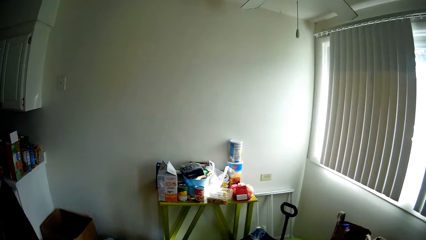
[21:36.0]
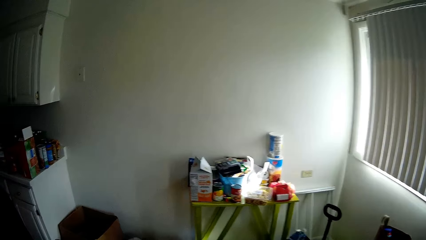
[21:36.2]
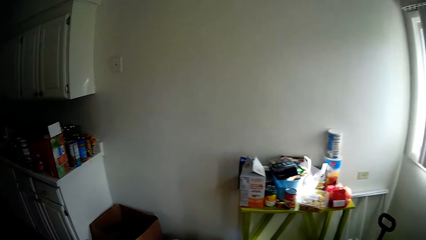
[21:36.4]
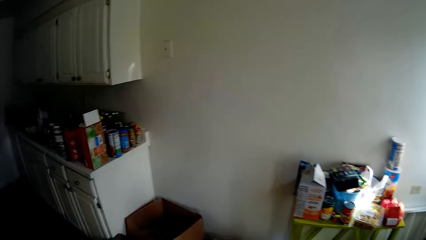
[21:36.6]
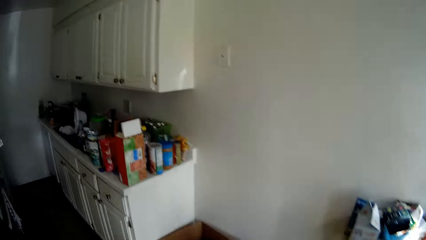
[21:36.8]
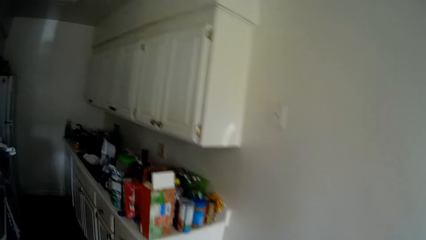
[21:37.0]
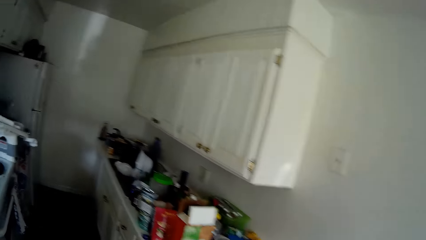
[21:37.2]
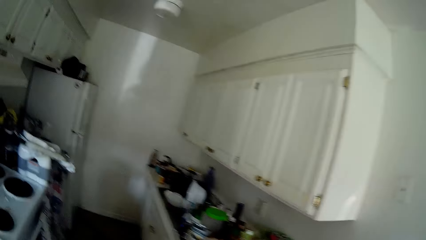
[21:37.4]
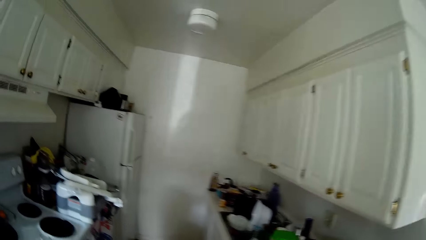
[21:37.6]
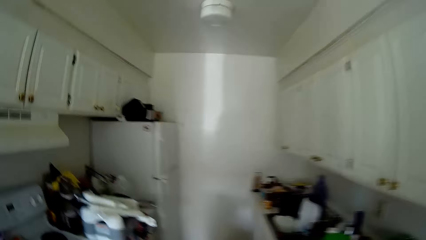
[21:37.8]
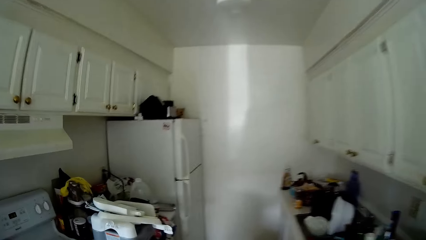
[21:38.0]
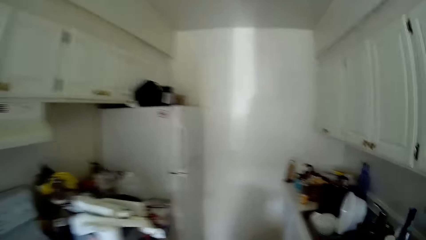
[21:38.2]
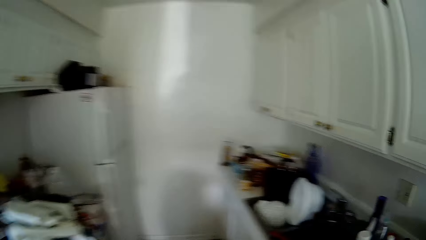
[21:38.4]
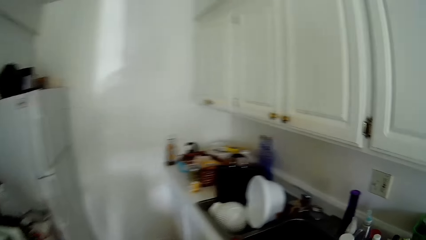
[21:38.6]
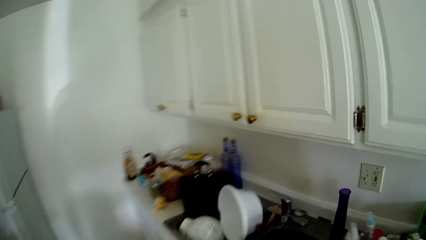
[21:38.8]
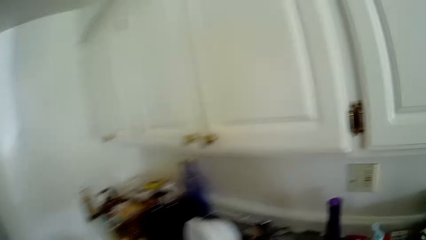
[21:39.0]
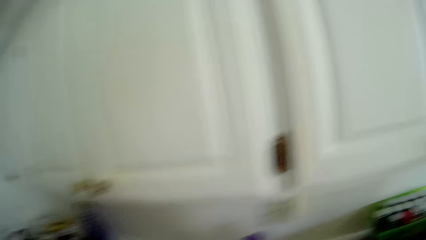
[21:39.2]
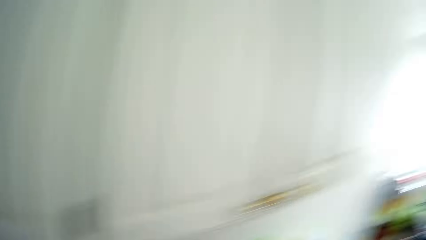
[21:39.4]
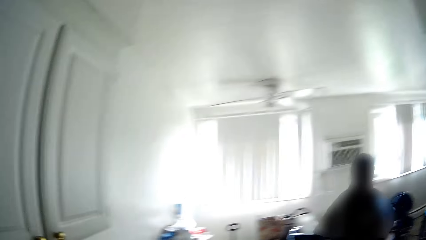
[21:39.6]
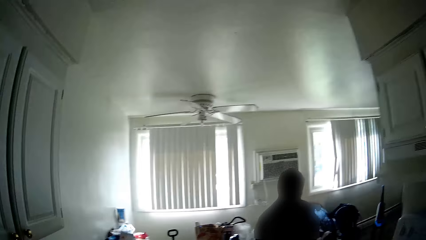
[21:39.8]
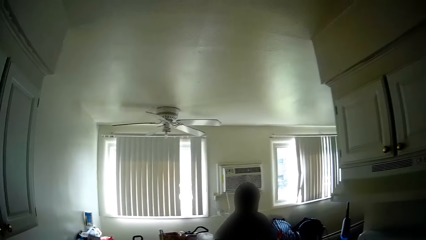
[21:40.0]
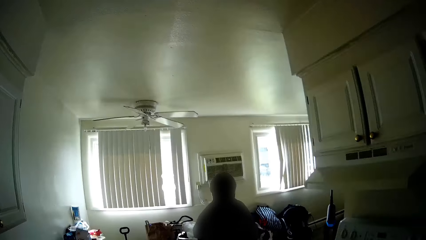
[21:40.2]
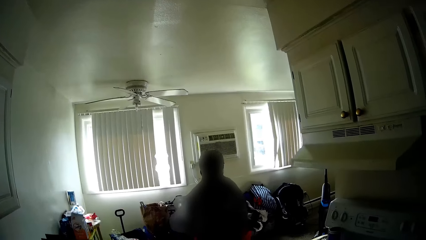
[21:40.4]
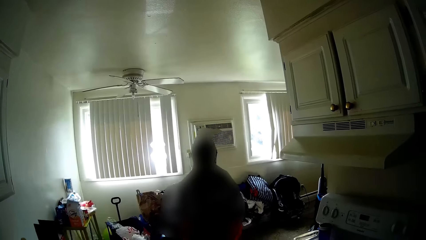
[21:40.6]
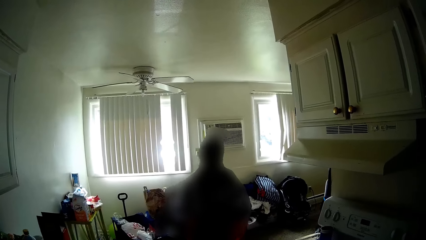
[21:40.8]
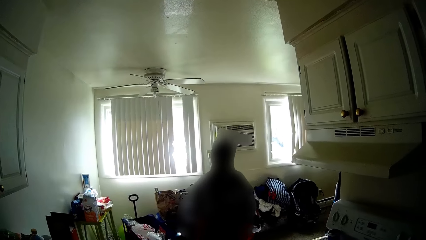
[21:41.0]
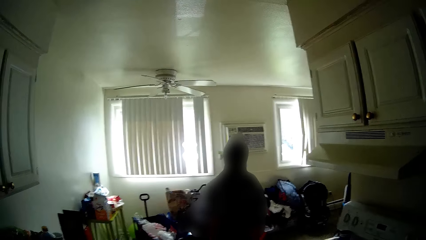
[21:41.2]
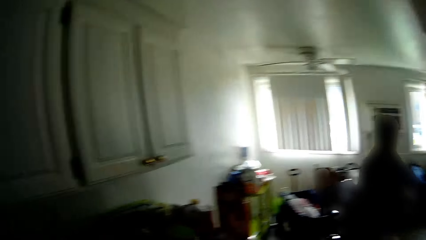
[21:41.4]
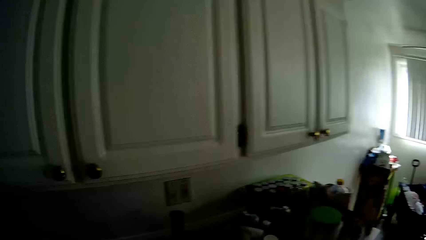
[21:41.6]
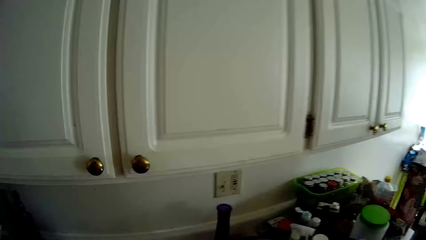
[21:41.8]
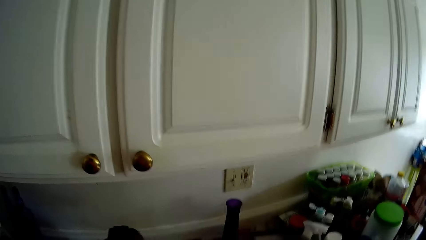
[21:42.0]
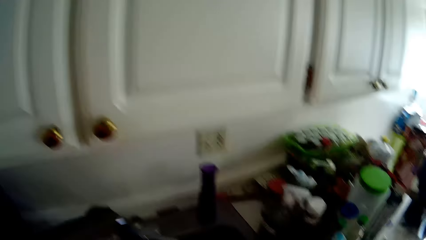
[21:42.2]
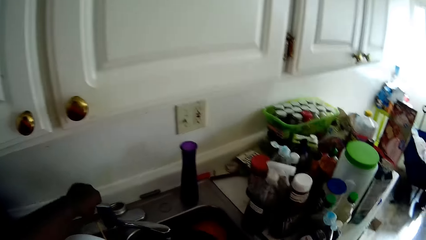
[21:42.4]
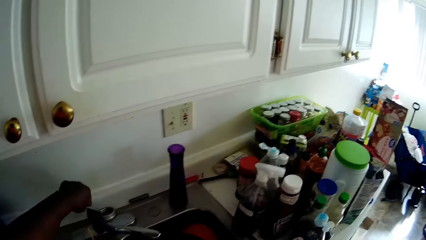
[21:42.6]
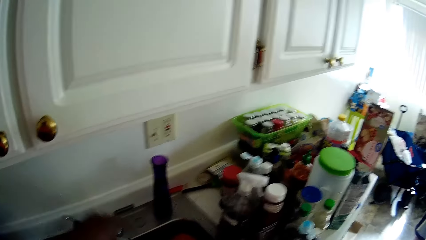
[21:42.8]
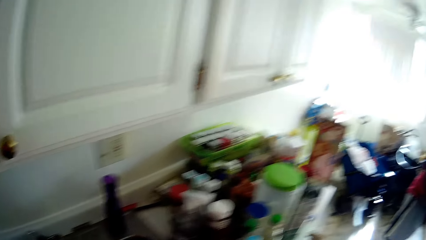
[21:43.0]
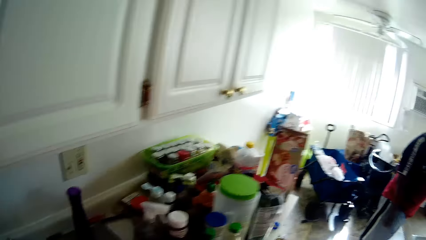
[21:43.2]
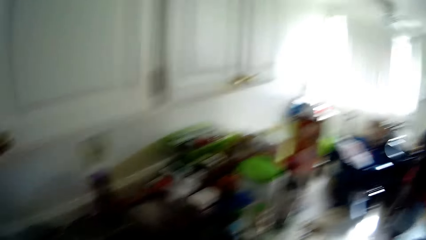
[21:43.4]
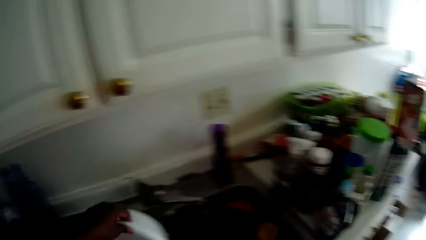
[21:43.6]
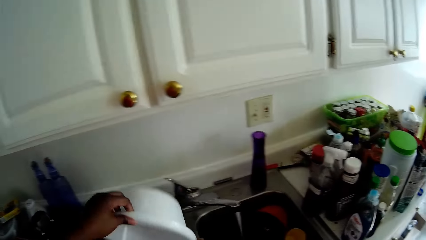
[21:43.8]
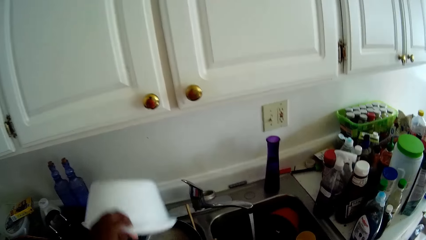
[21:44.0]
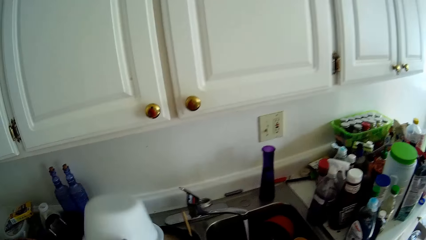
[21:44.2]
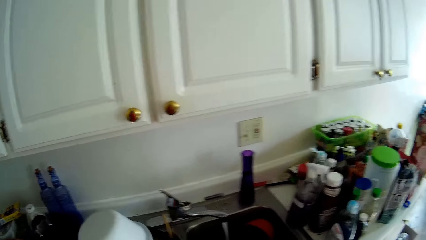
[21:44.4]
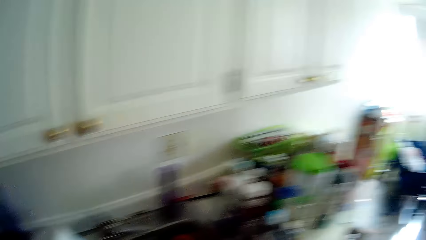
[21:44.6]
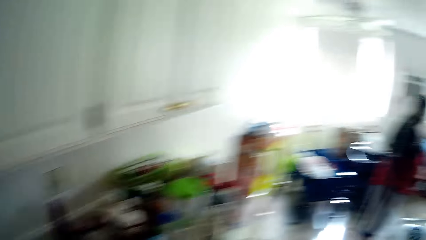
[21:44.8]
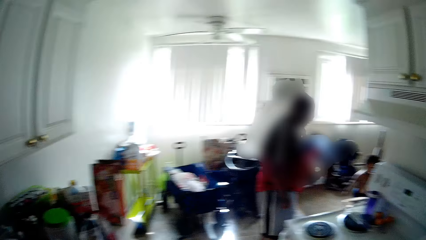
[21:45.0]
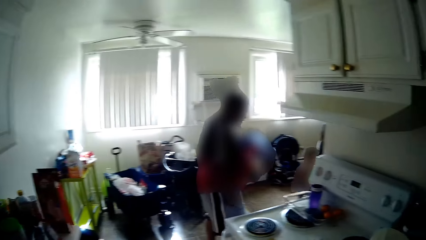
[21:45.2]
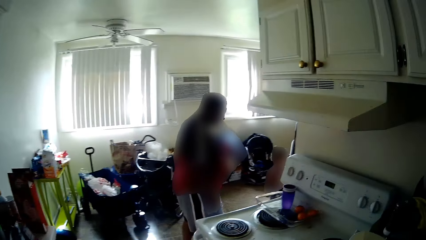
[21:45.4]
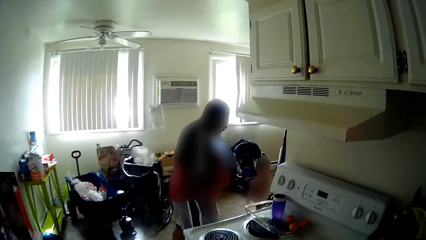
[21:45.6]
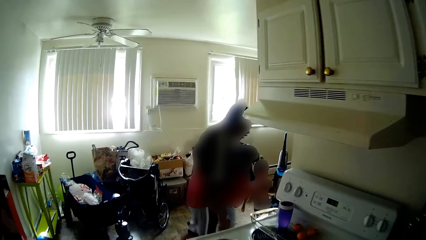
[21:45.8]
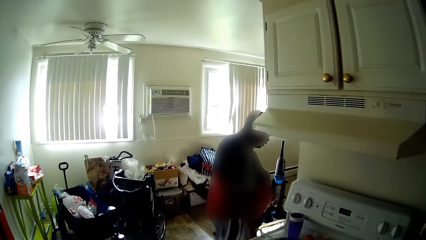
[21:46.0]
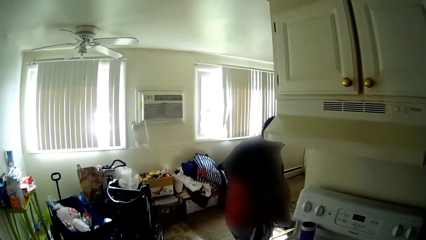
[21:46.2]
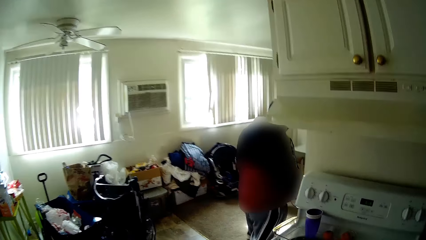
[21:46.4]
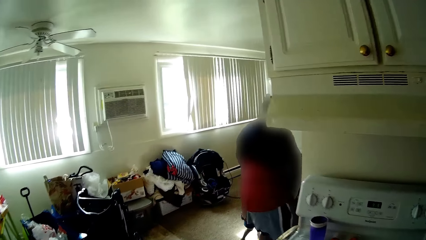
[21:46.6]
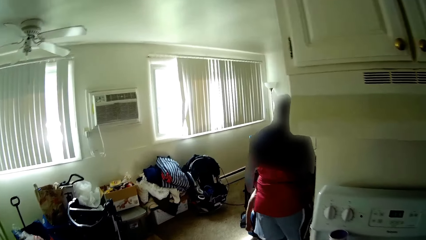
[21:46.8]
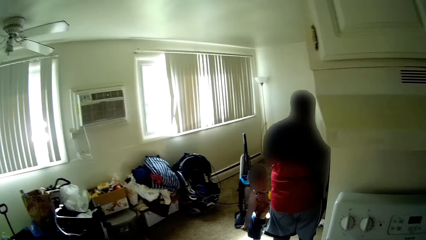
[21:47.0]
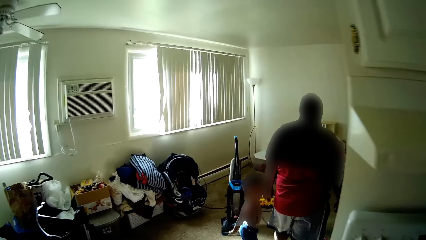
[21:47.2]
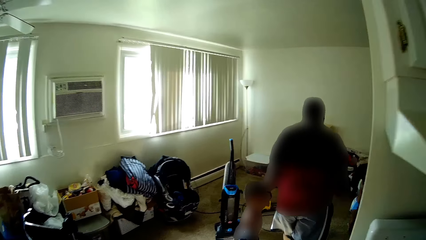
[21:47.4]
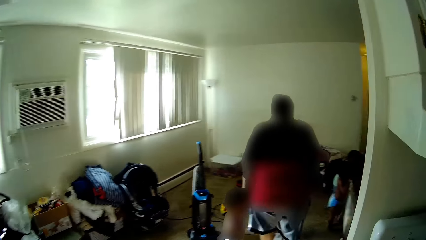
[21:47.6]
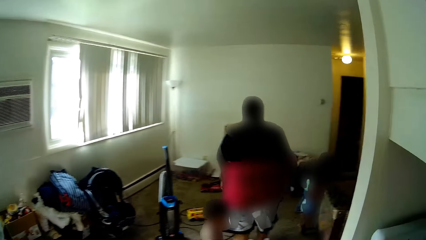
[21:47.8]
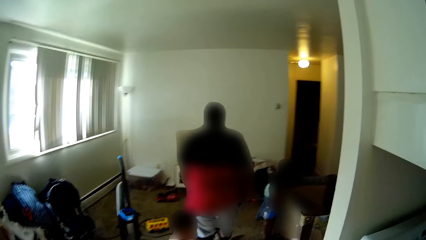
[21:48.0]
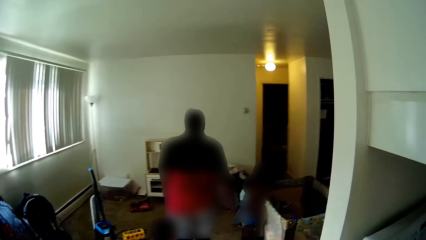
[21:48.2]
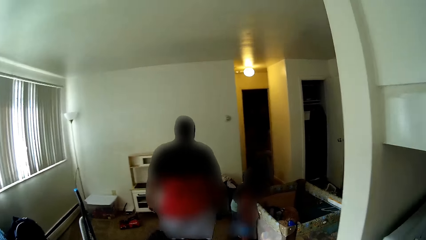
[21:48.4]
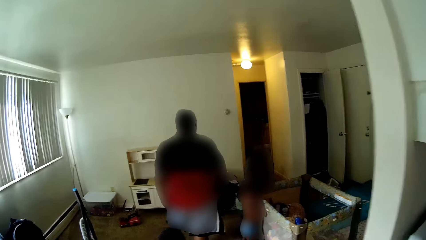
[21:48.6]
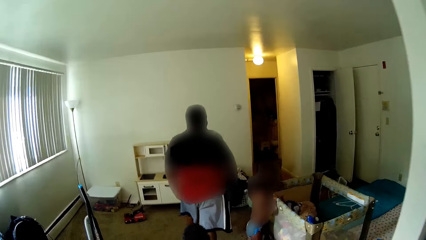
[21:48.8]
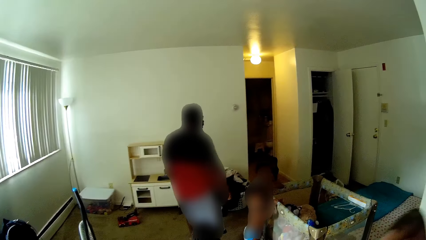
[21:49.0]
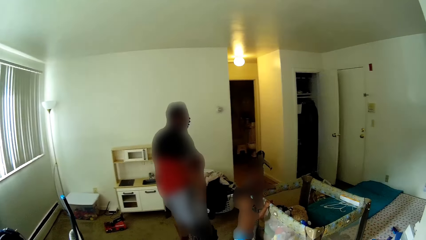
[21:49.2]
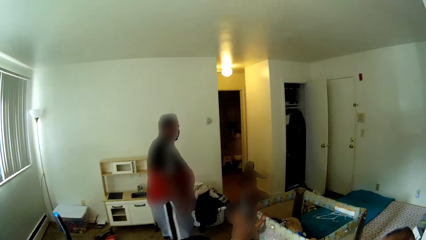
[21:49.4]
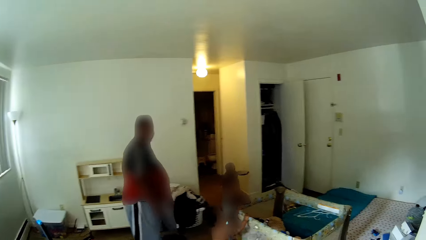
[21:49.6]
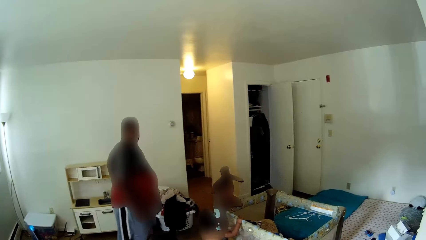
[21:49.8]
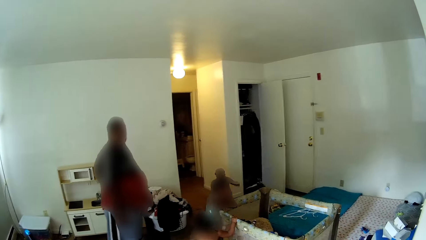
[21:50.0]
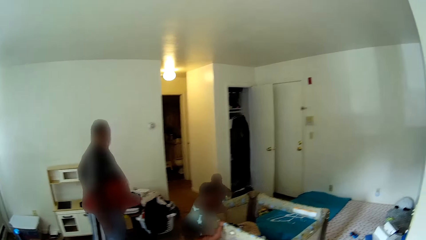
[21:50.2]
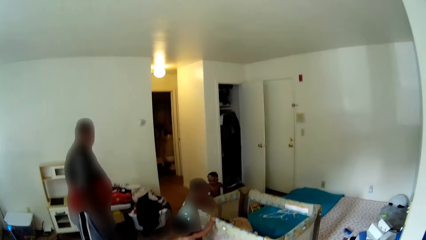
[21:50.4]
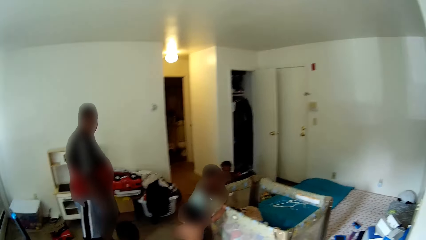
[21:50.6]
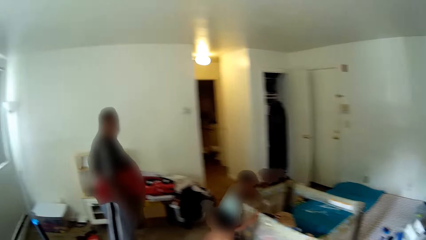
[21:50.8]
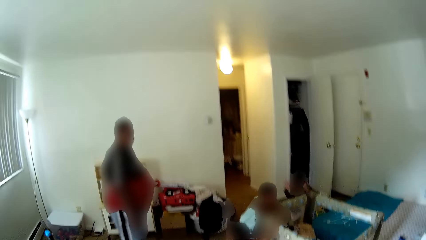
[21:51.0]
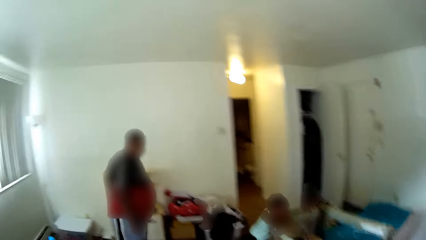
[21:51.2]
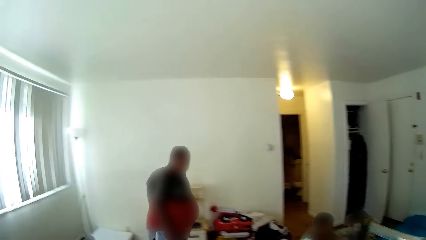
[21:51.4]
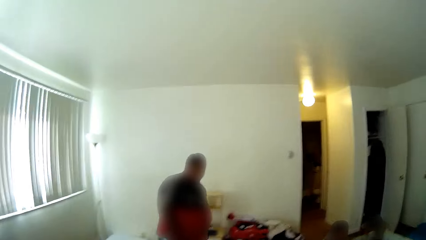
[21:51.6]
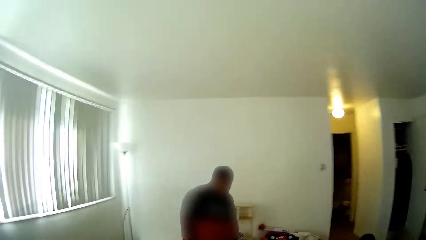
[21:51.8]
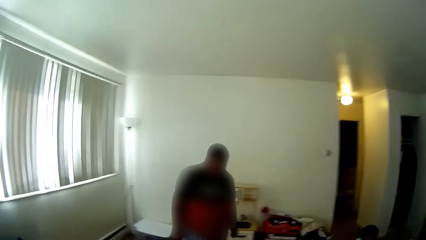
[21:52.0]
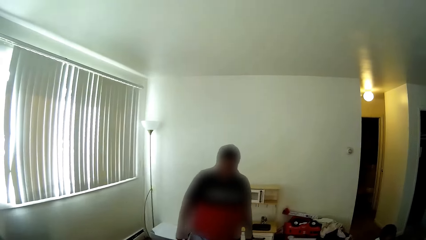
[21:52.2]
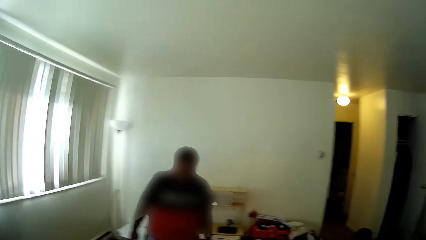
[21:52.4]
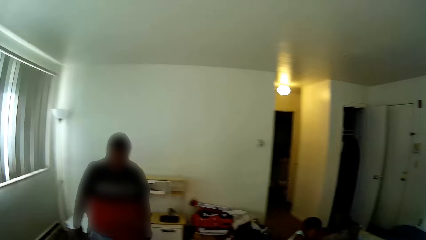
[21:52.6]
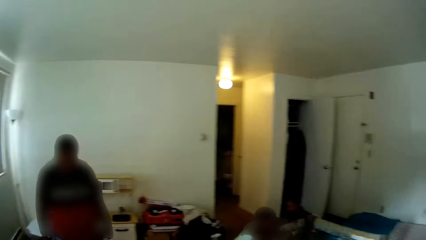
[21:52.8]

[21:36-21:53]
The camera wearer walks past a man to the sink in the kitchen. She converses with the man. She opens a tap with her left hand. She moves a white bowl or basin in the sink with her left hand. She drops the basin on the sink countertop. She walks to the room. The man walks in the room. The camera wearer talks on her way in the room. A kid walks in the room. The man stands in the room. The kid stands on a storage box in the room. Another kid runs towards a mattress in the room.
